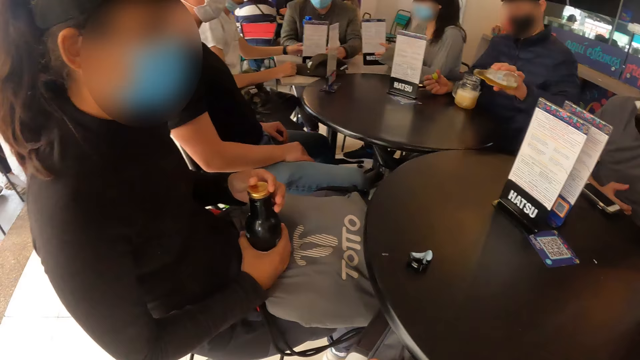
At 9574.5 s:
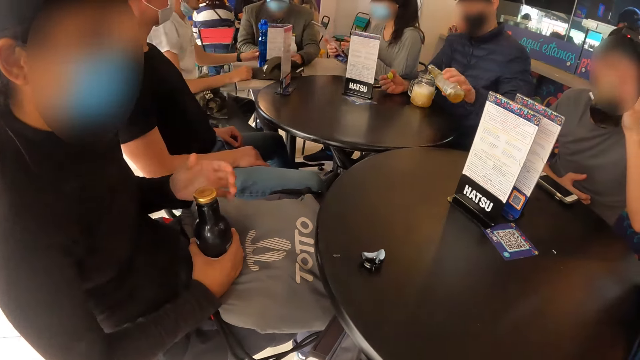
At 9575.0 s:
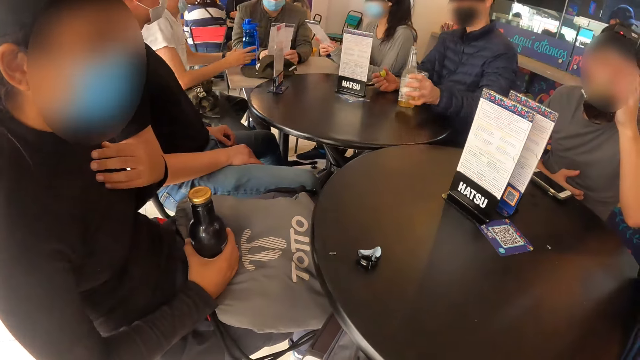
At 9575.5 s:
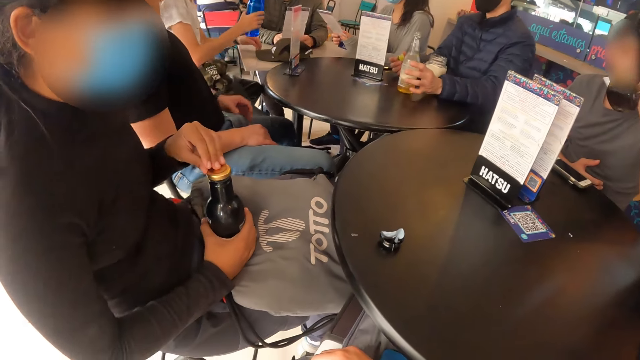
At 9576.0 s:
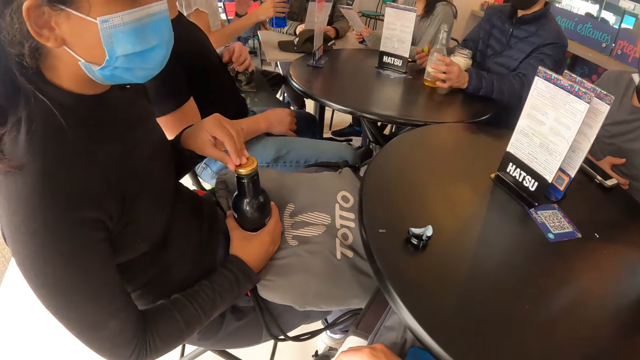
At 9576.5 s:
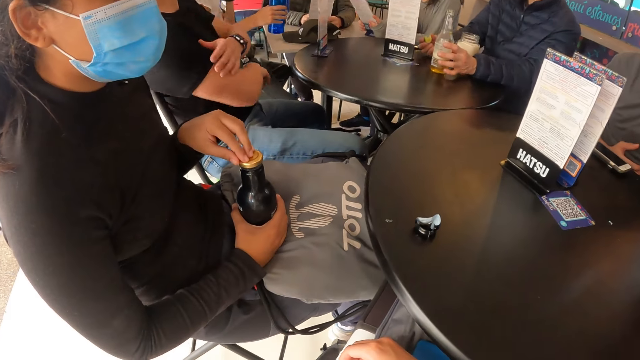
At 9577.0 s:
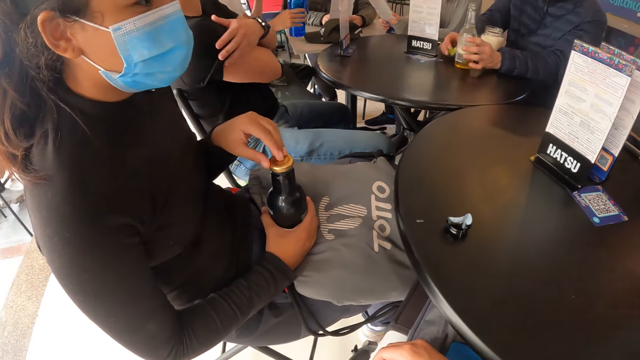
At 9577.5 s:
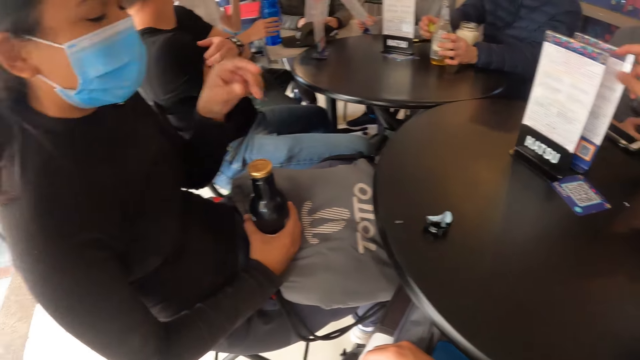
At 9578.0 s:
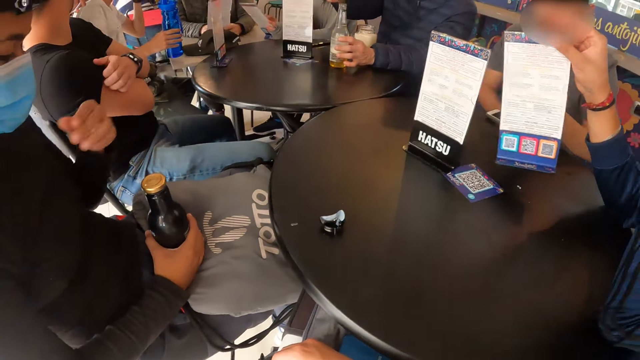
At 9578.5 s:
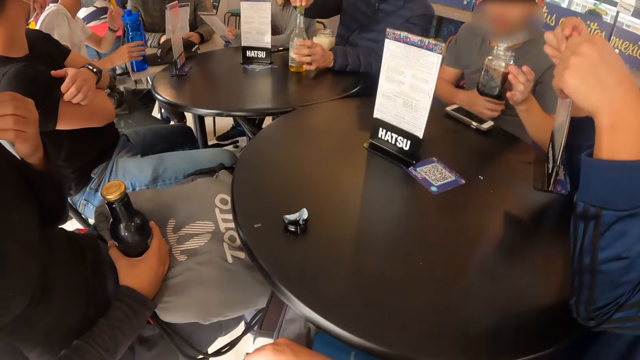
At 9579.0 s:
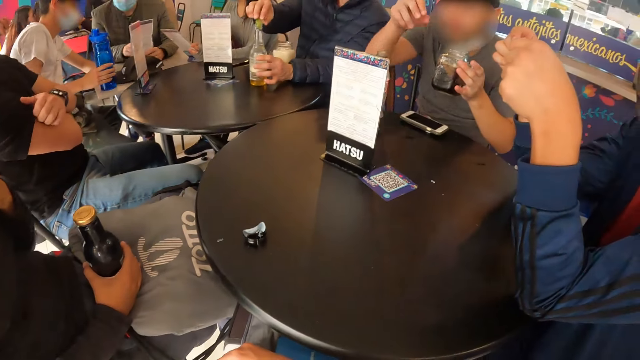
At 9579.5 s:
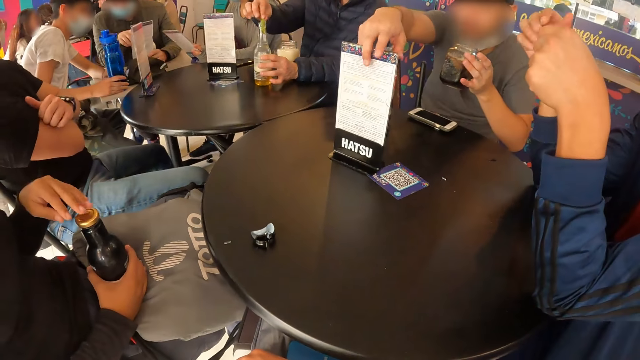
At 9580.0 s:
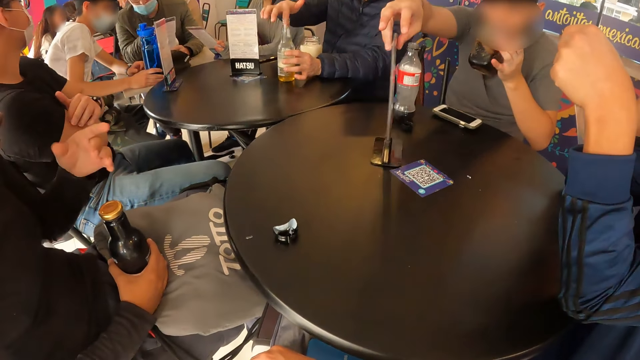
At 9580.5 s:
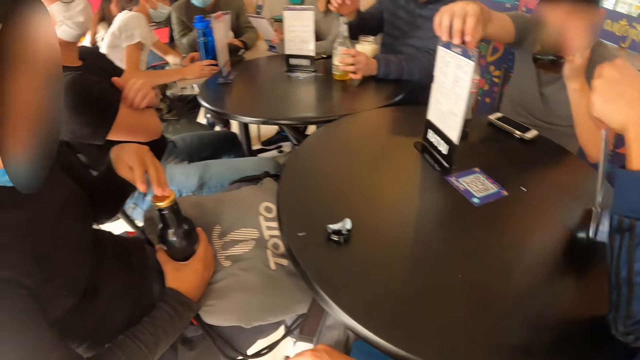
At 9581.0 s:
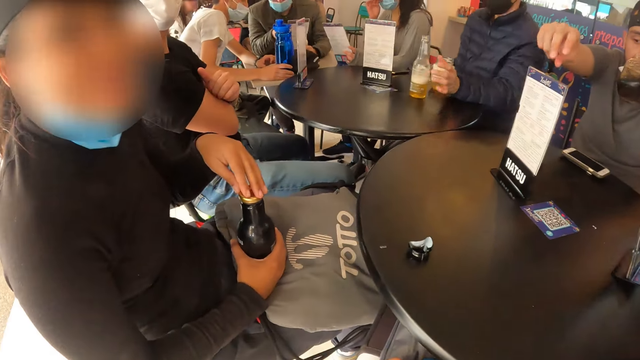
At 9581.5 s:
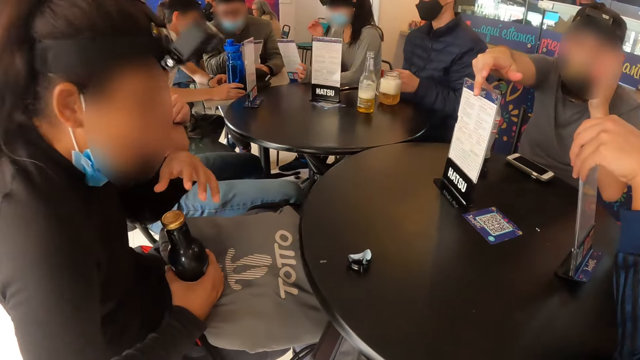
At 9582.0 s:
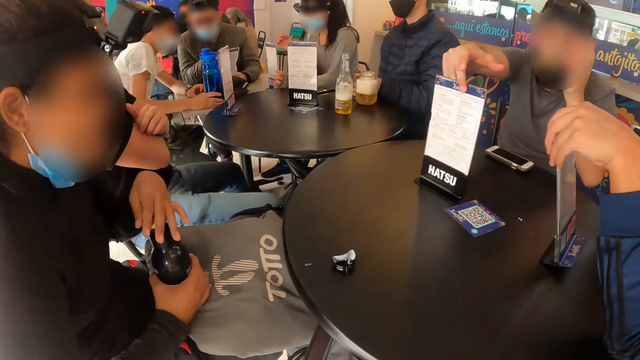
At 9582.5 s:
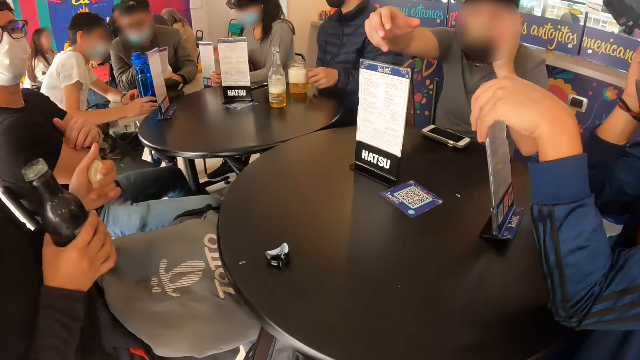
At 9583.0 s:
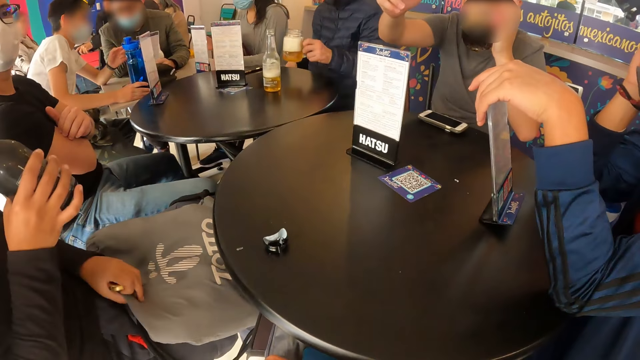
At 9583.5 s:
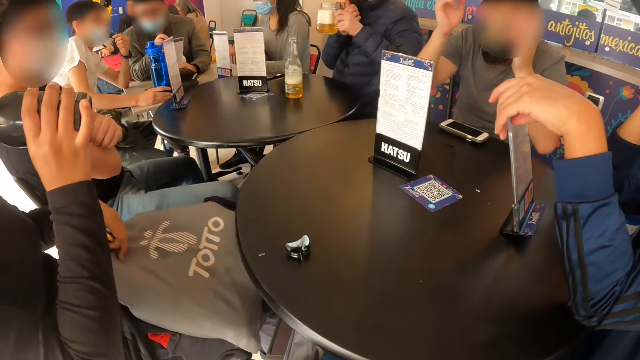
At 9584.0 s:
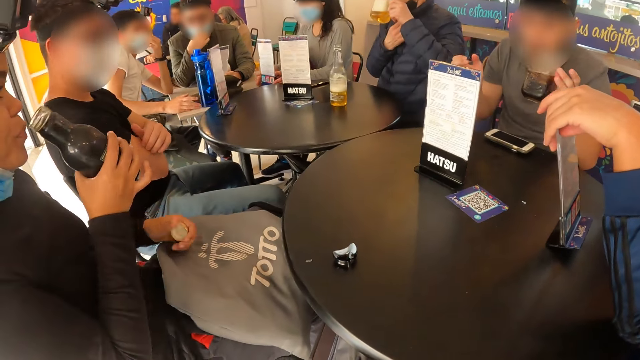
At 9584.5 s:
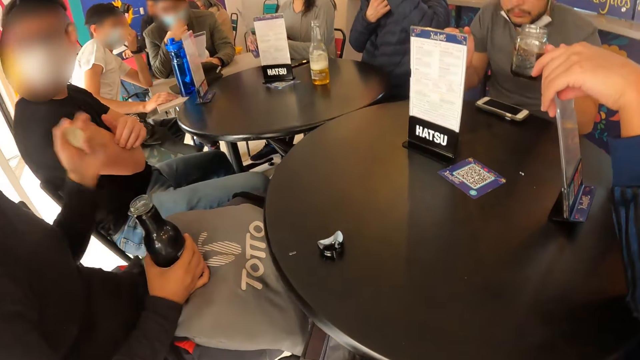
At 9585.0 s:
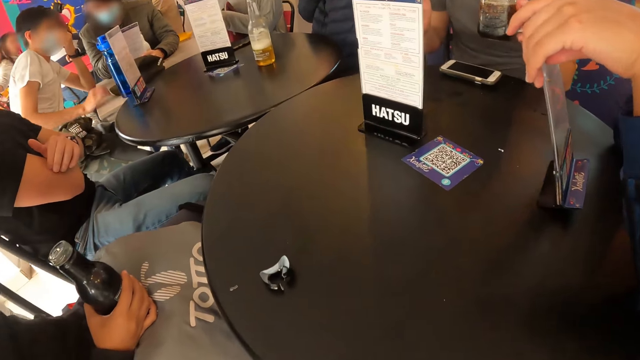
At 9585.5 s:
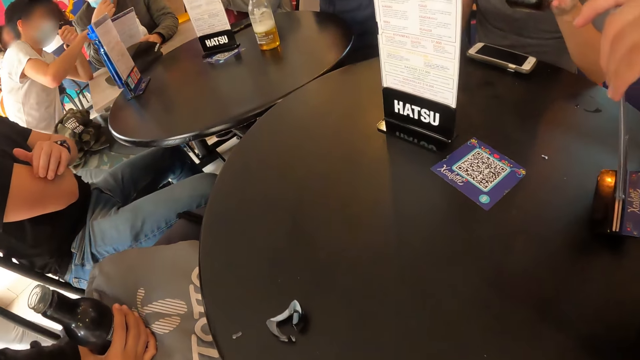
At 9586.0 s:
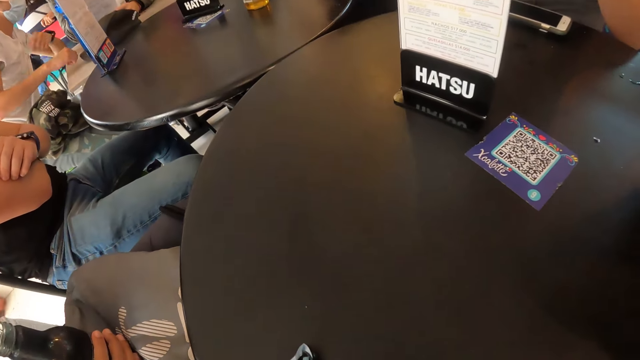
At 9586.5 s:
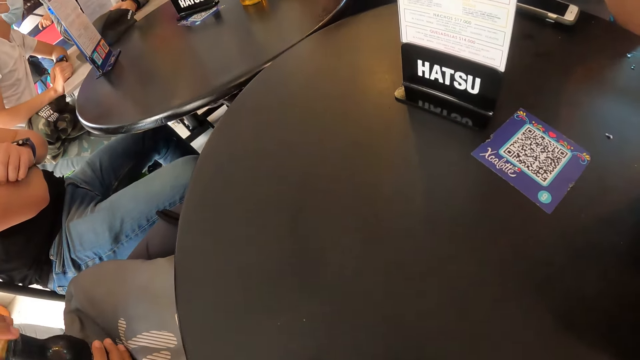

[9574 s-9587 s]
A man pours something in the mug. The man puts the bottle on the table. Another man moves the hands. A third man picks up the menu card from the table with his right hand. The third man looks at the card. A fourth man moves the menu card from the table with his right hand. The fourth man turns the card. He drinks from the glass of drink in his left hand. The first man moves the hand. A woman opens the lid of the bottle of drink with her left hand. The first man picks up a glass of juice from the table with his left hand. The woman drinks from the bottle of drink in her left hand. She moves a grey bag on her legs with her right hand. The first man pulls down the nose mask with his right hand. He drinks from the glass of juice in his left hand. A fifth man puts the hands on the table.

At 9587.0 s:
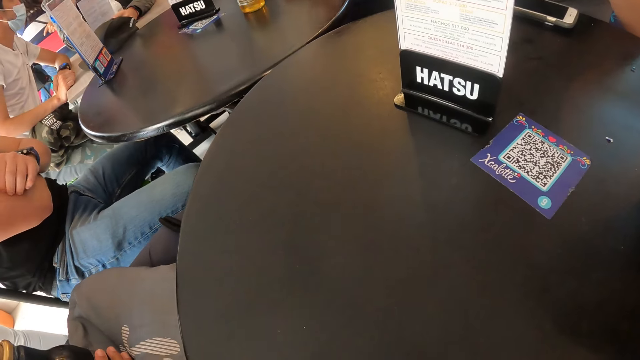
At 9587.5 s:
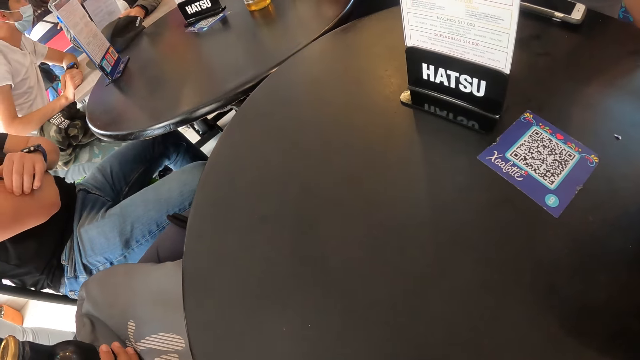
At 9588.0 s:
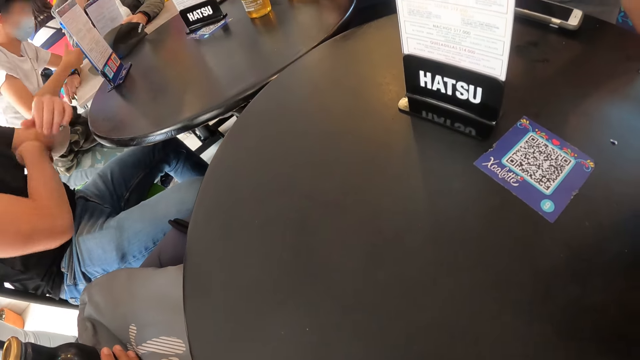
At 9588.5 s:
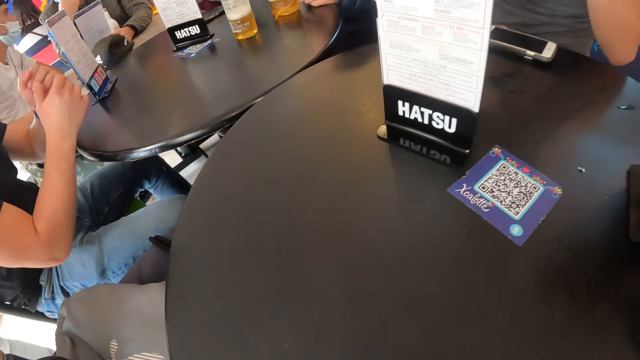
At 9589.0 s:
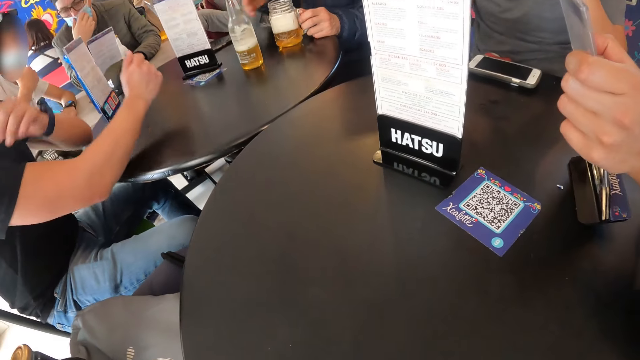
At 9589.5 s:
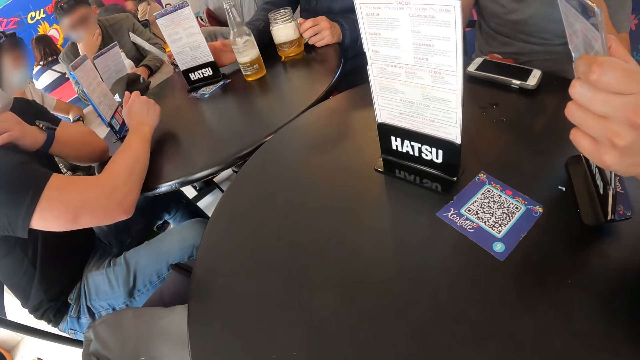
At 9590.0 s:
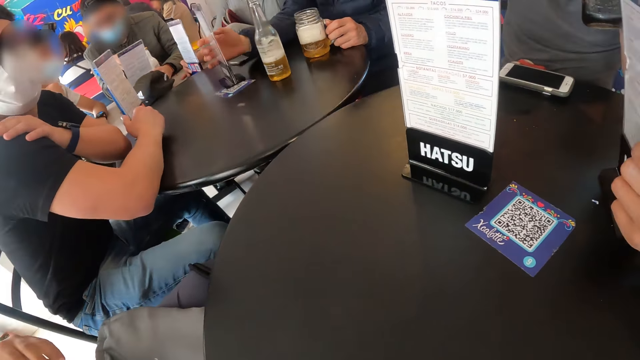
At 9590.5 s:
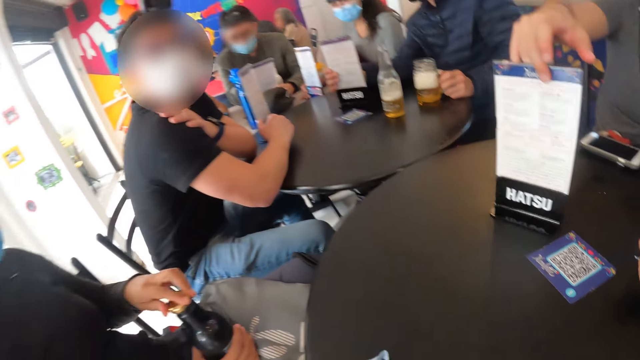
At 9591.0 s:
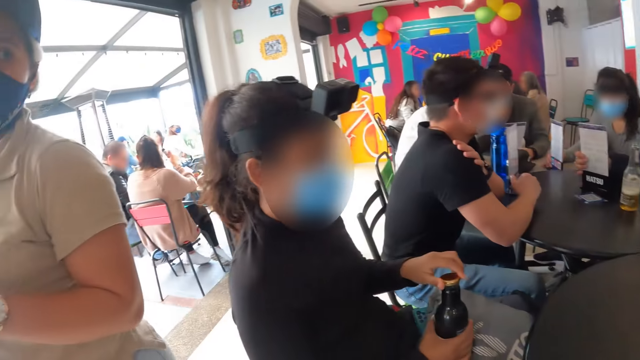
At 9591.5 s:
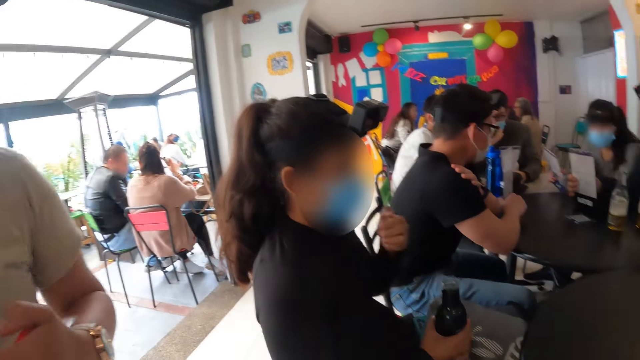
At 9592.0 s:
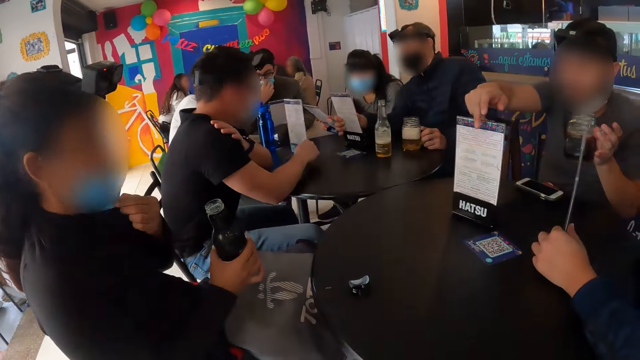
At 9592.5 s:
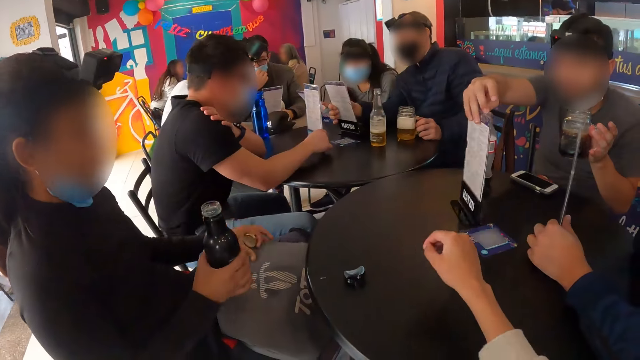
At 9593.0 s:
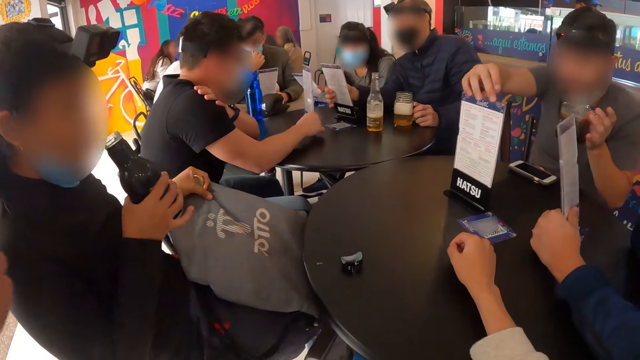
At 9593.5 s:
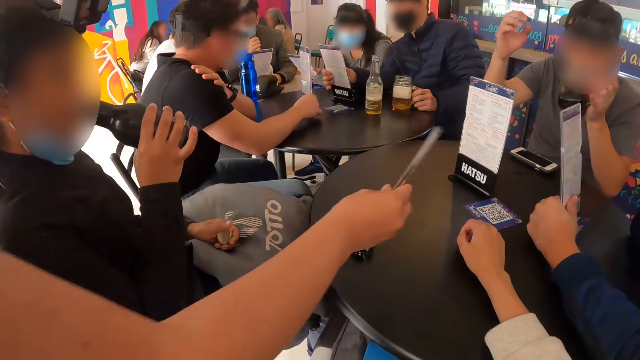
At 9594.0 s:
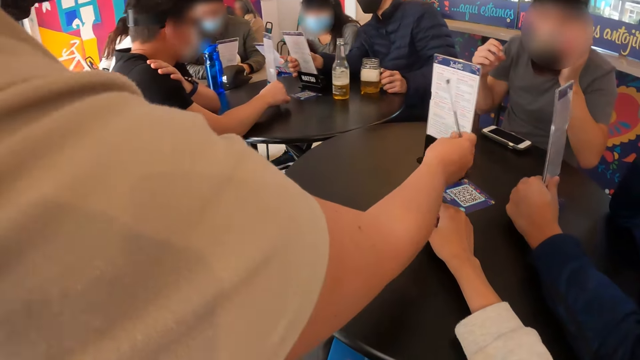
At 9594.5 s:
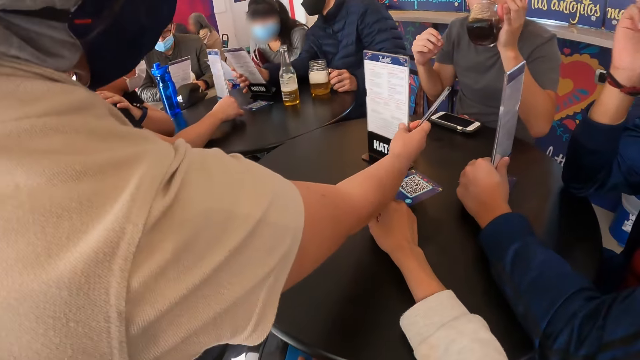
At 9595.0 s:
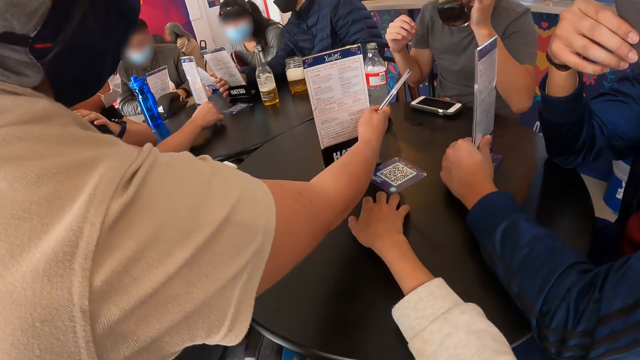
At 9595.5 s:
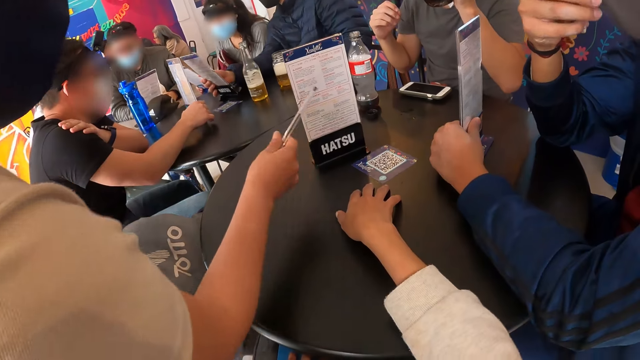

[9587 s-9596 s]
A man puts the hands on the table. The camera wearer looks around. Another man turns the menu card on the table with his right hand. He moves the card. A lady drinks something. A waitress passes a pen to the second man with her right hand. The waitress moves the menu card on the table with her right hand.
